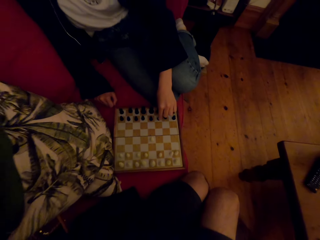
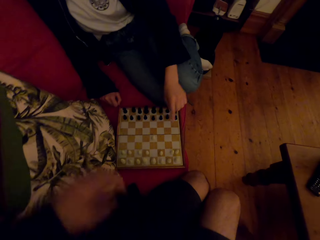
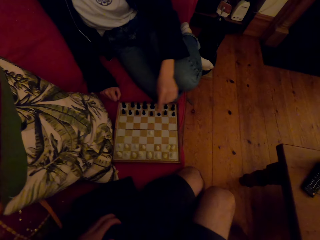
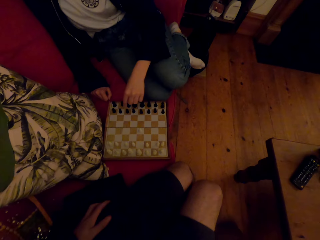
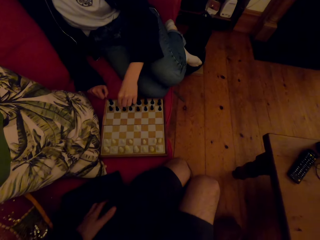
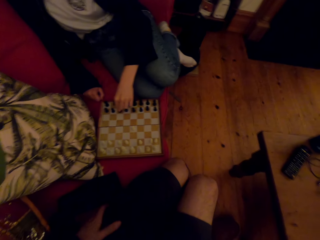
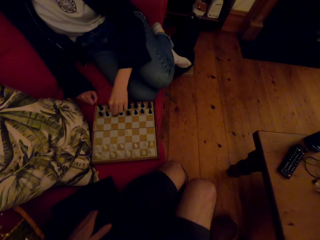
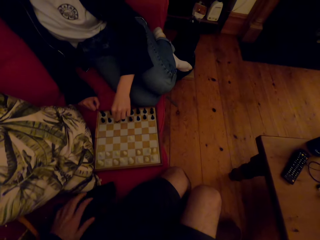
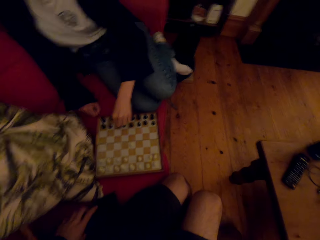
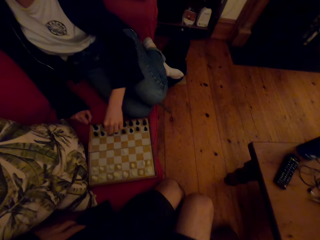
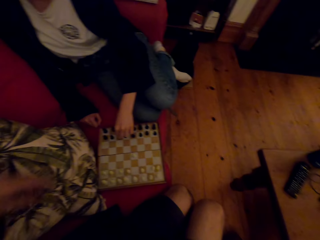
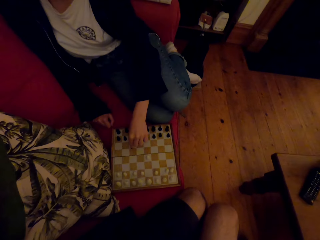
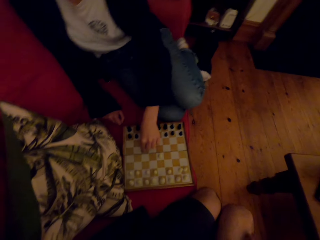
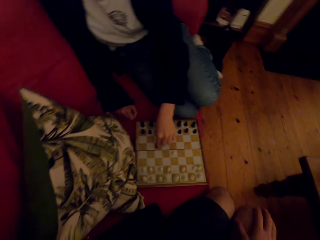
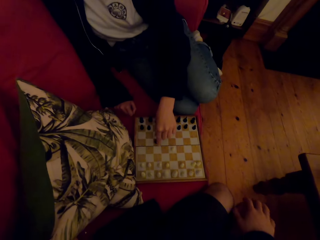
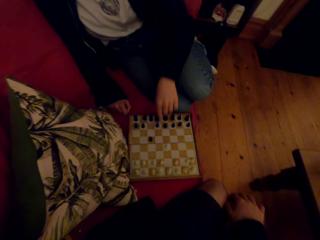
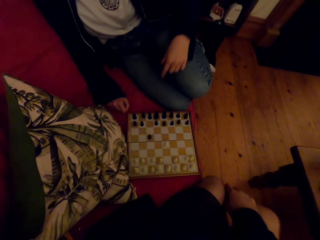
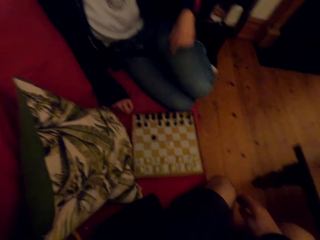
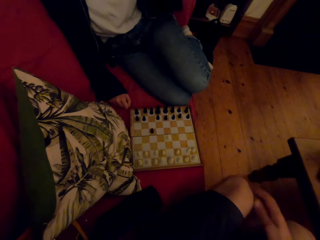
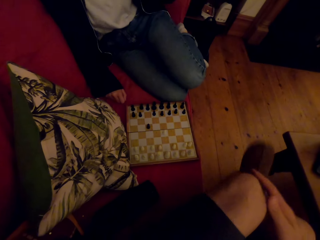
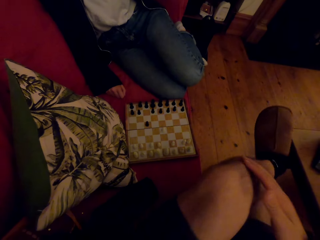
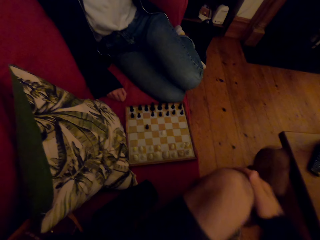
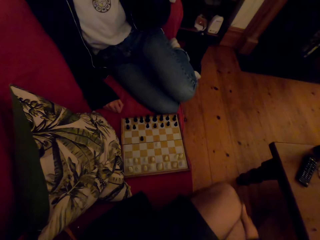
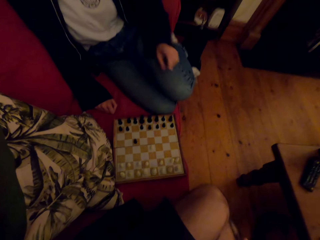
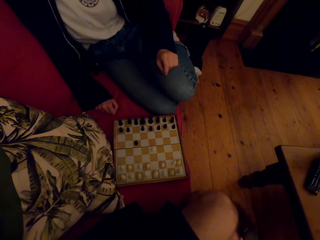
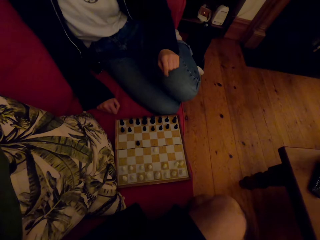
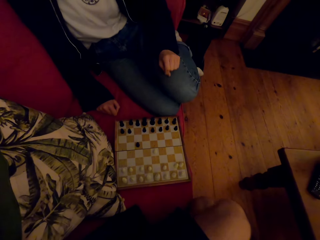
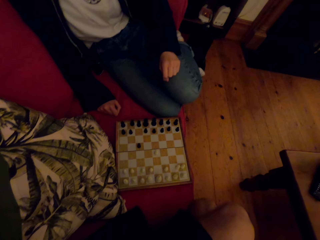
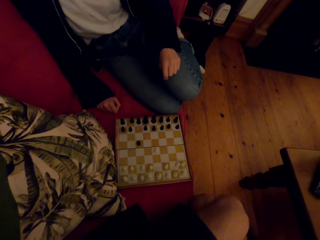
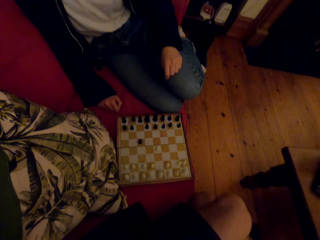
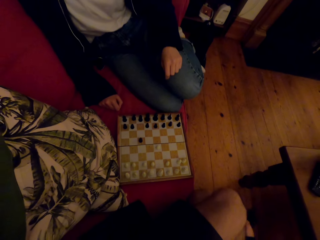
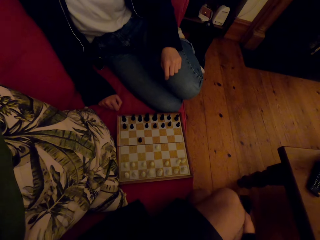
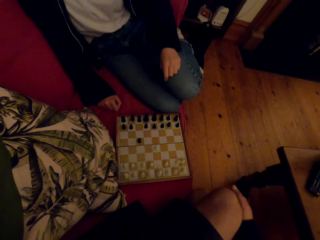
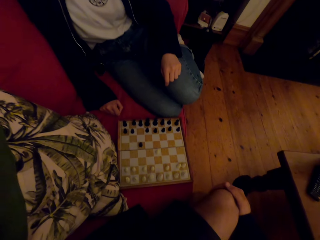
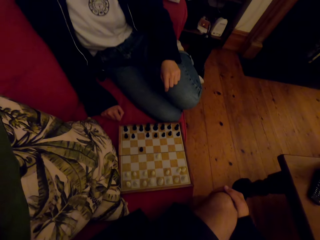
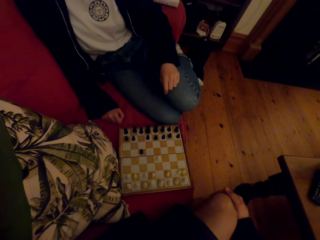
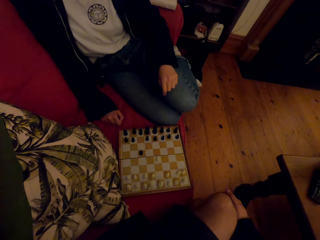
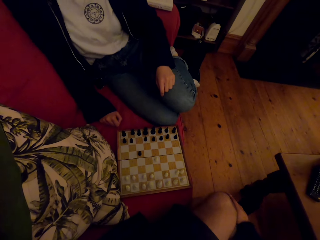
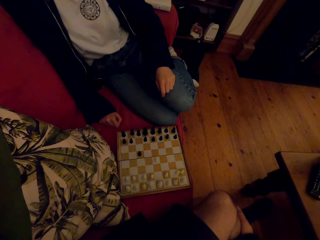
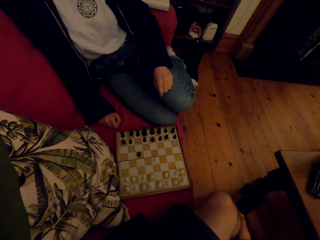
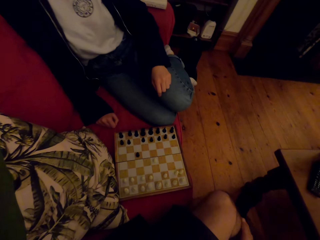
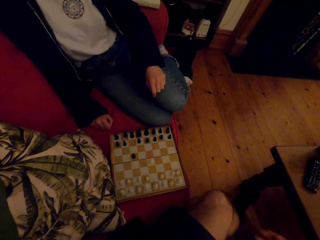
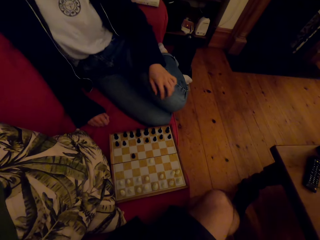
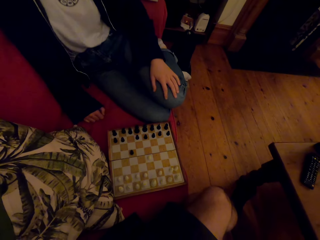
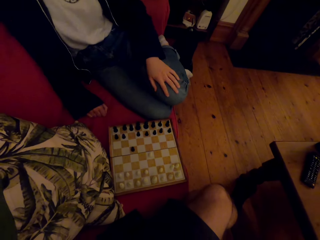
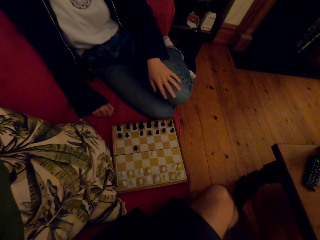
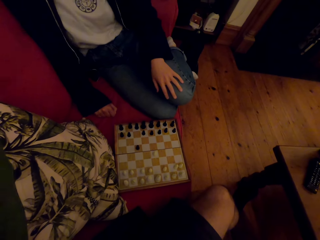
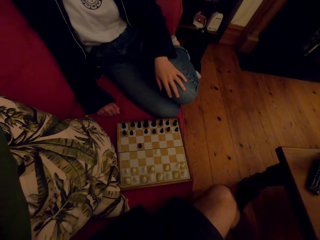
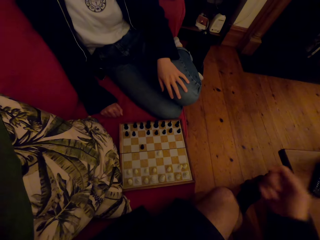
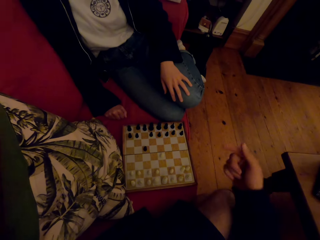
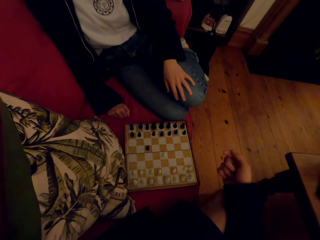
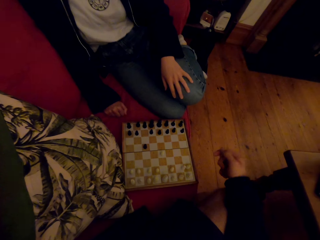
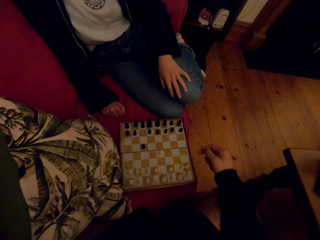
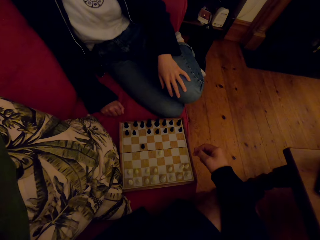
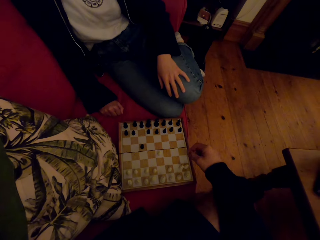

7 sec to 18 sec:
The camera wearer lowers the hand. A person plays the chess game with the camera wearer. The camera wearer raises the hand. The person raises the hand. The camera wearer touches the leg. They talk with the person.

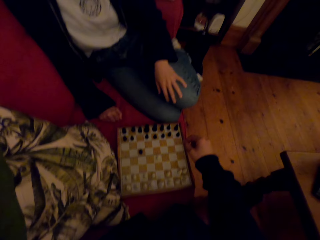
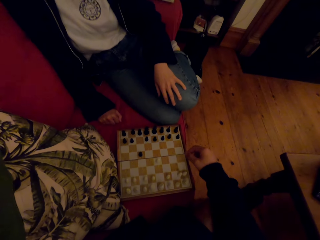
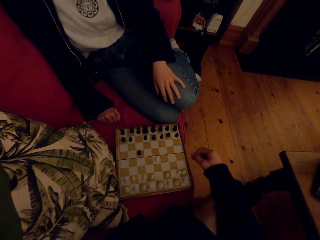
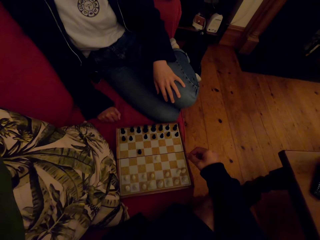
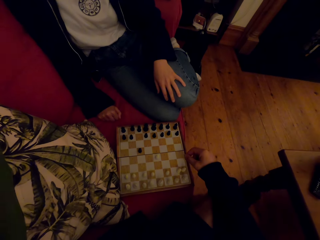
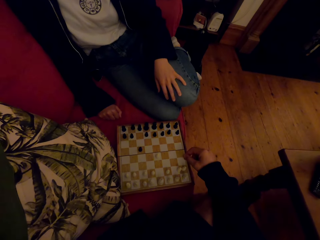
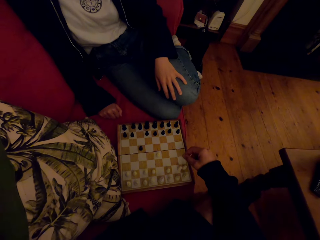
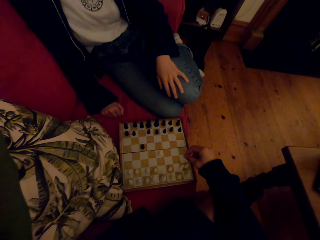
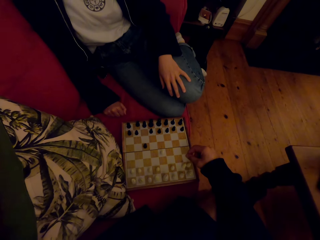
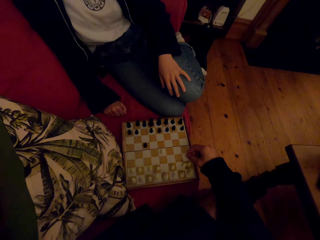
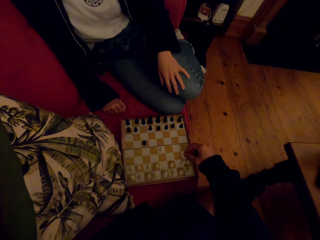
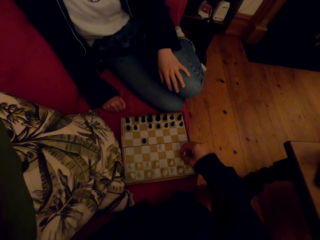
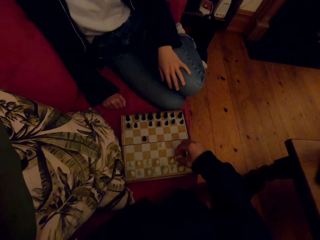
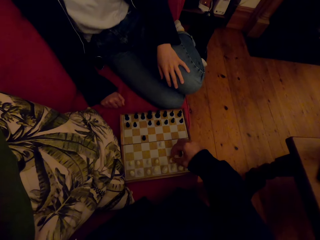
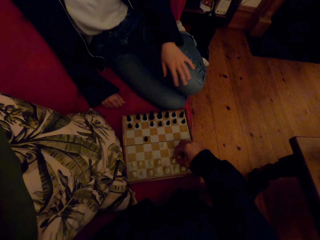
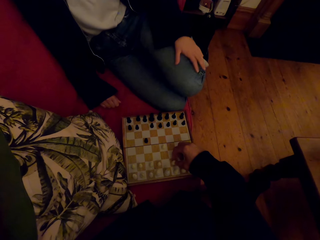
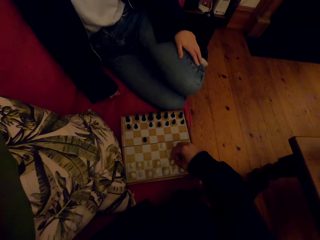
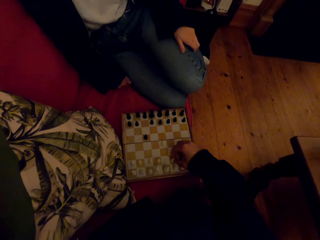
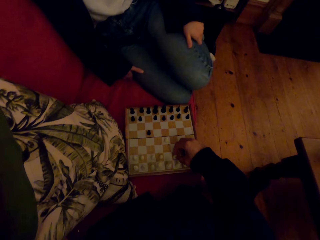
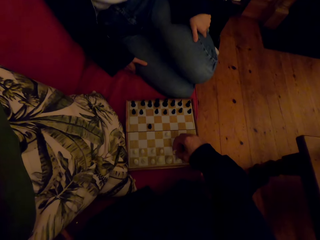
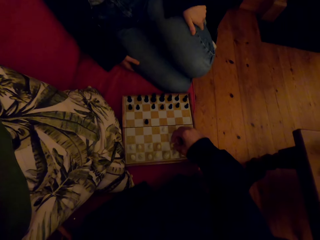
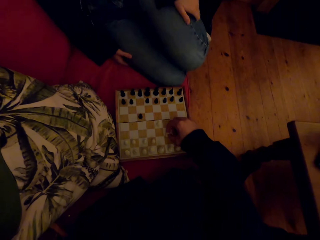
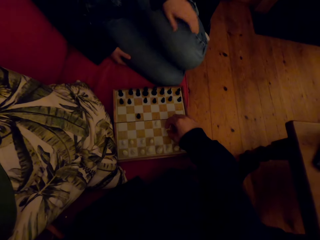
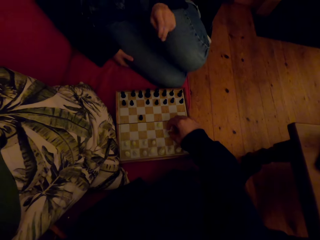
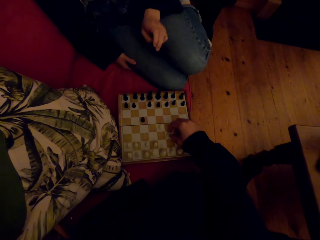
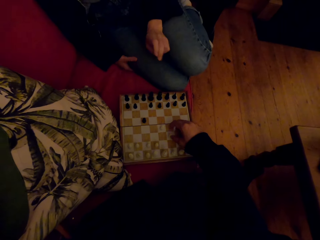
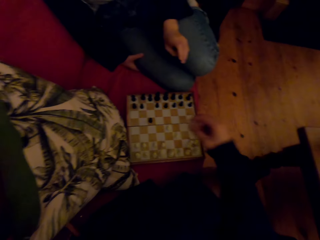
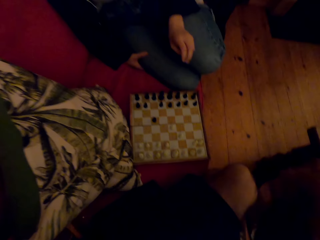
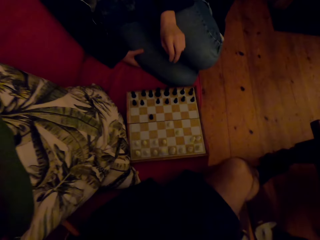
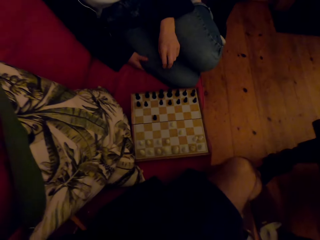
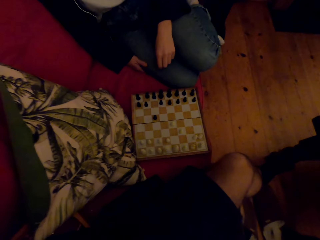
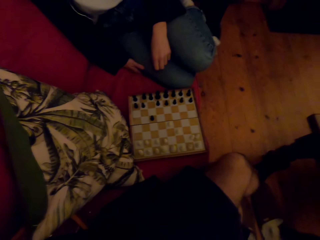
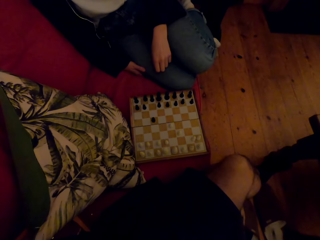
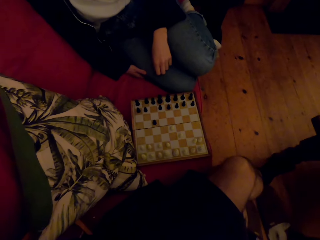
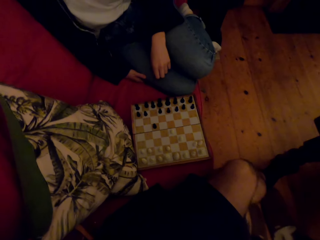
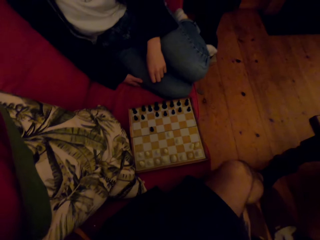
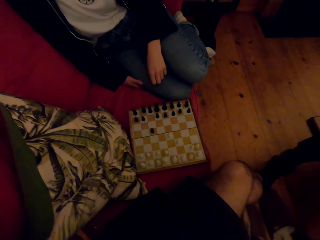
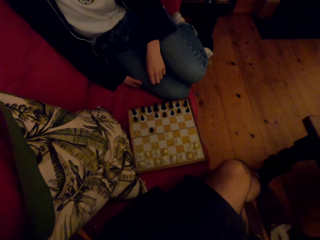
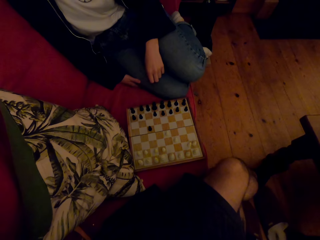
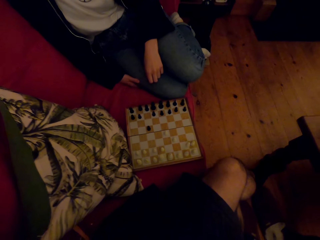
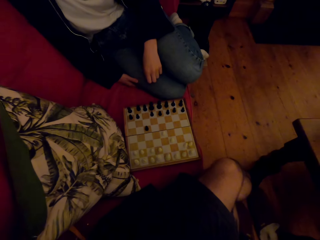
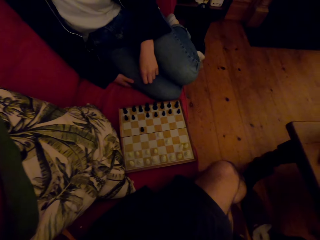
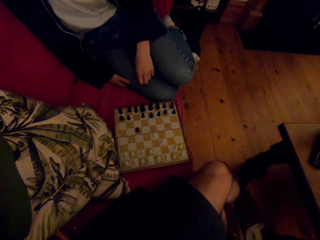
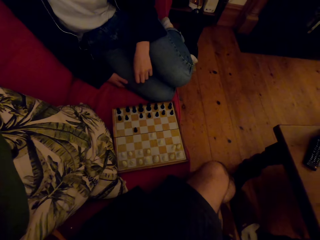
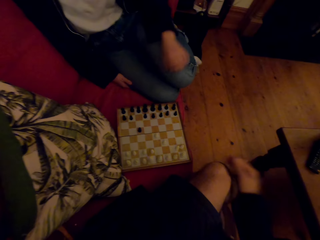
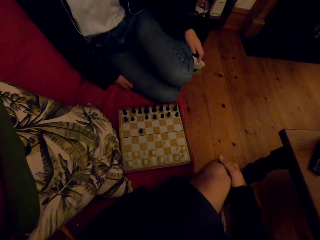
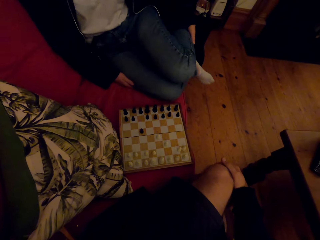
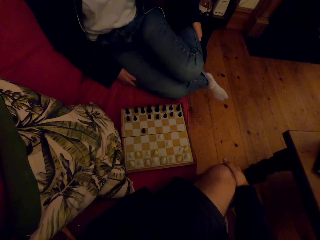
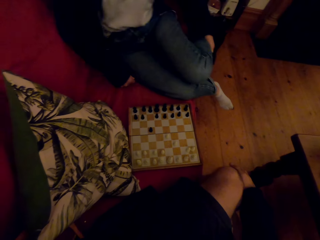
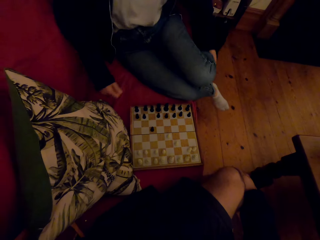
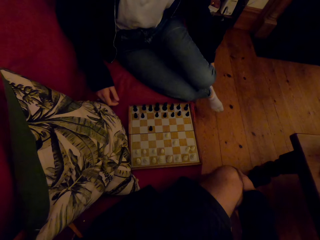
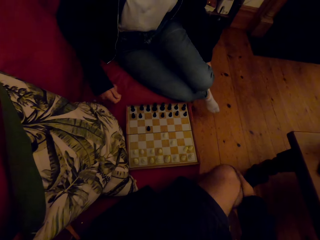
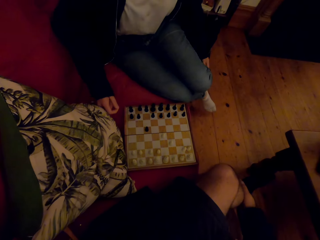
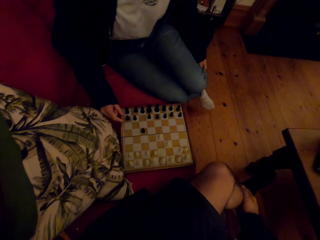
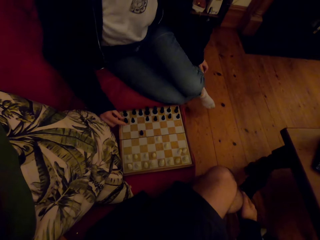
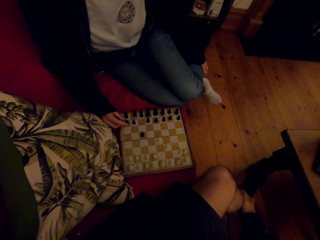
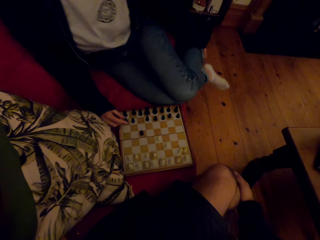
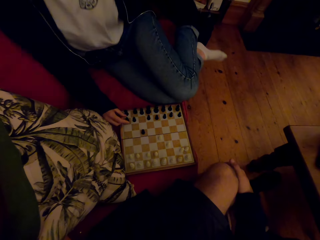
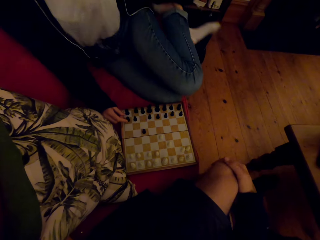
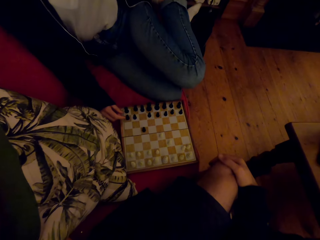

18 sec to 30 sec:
The camera wearer plays the chess game. They raise the hand.
